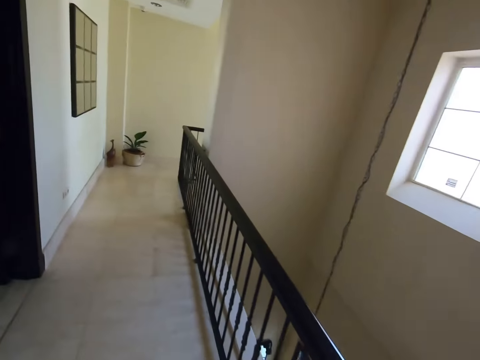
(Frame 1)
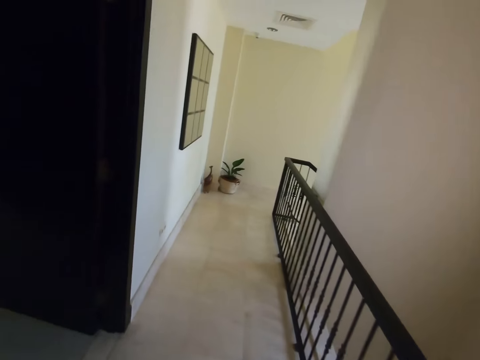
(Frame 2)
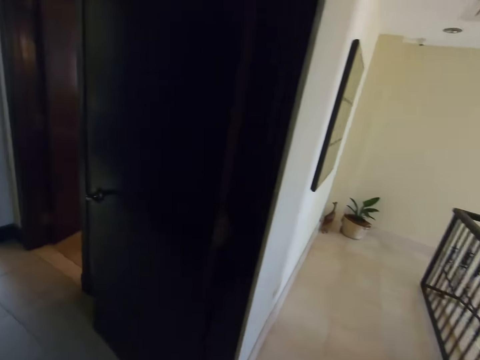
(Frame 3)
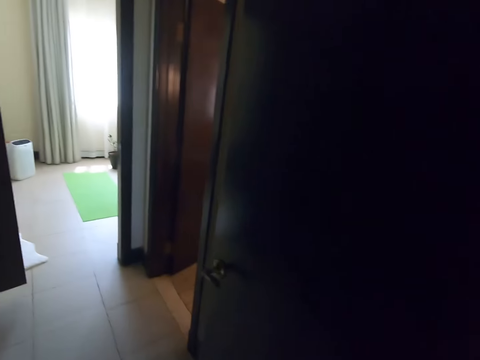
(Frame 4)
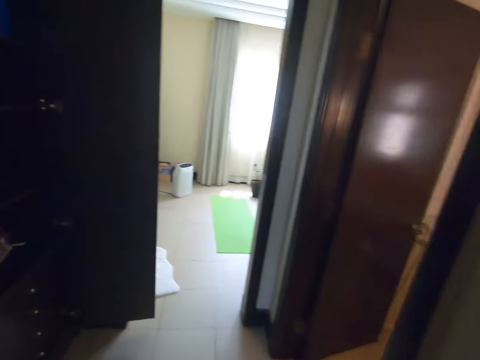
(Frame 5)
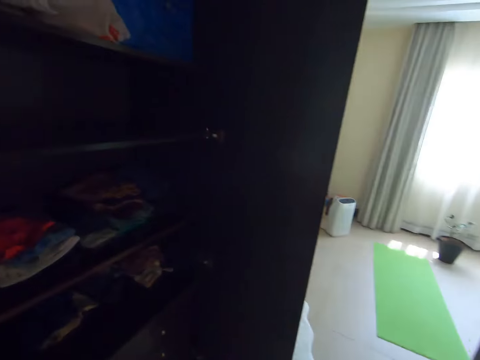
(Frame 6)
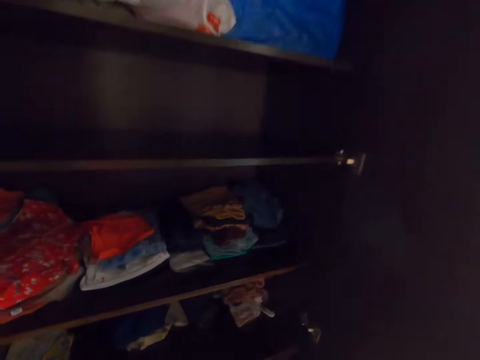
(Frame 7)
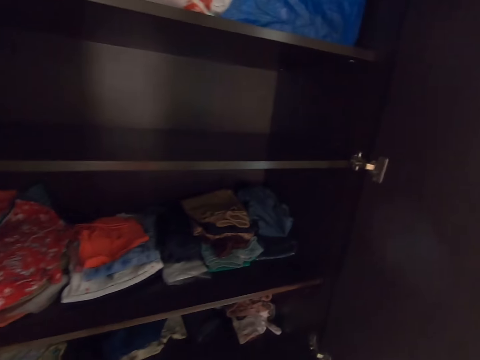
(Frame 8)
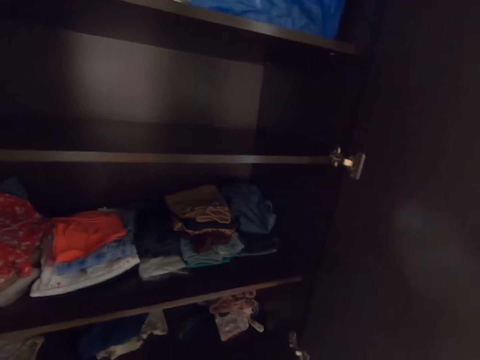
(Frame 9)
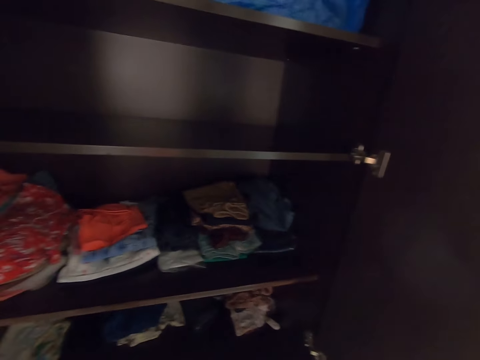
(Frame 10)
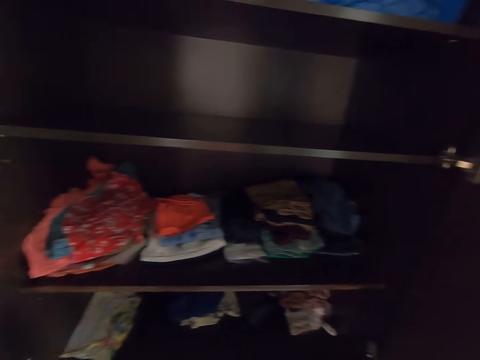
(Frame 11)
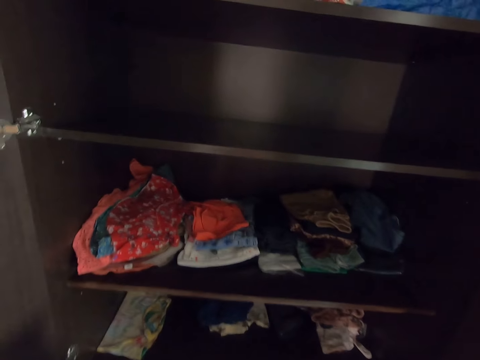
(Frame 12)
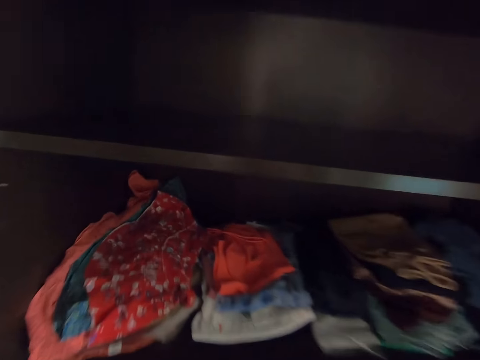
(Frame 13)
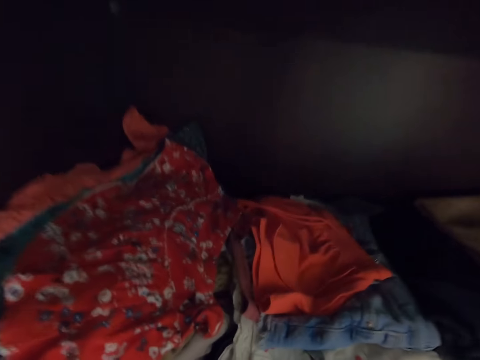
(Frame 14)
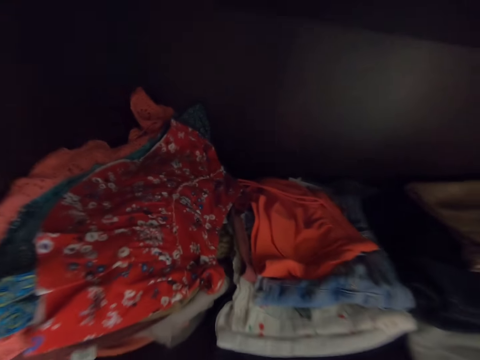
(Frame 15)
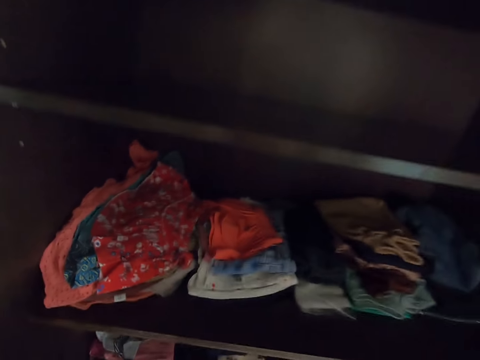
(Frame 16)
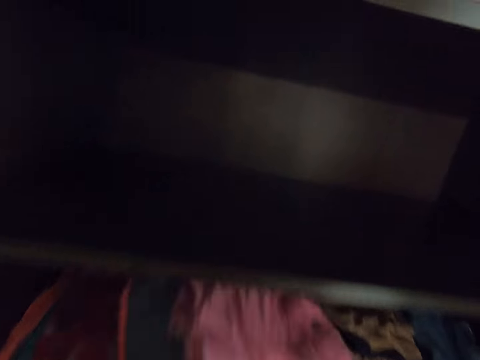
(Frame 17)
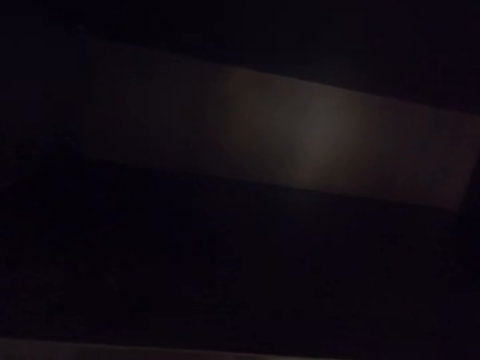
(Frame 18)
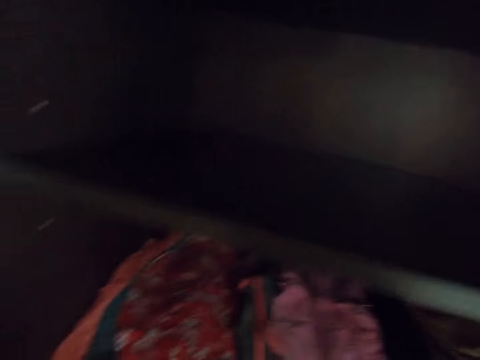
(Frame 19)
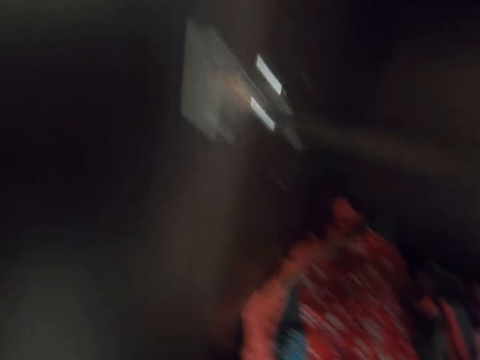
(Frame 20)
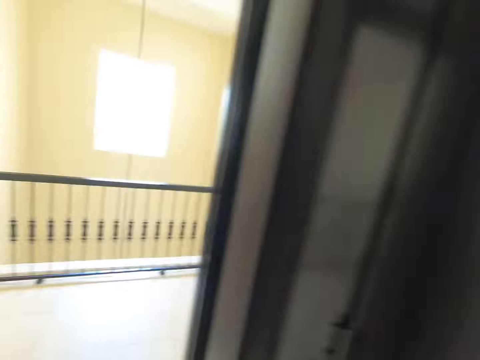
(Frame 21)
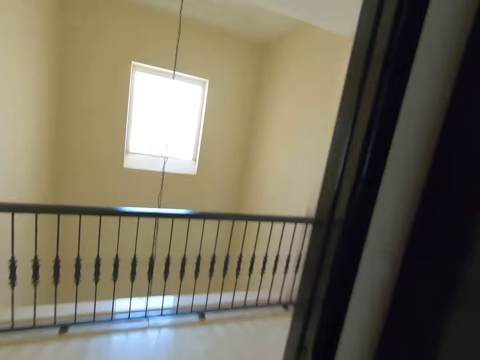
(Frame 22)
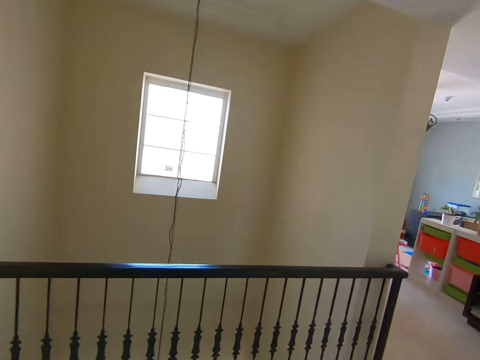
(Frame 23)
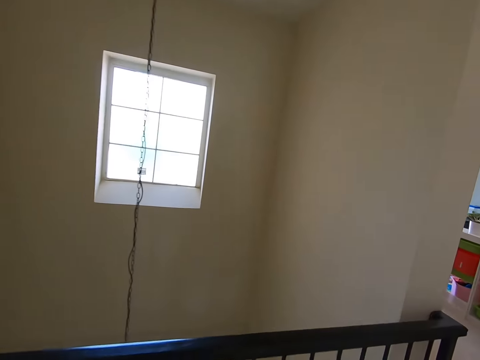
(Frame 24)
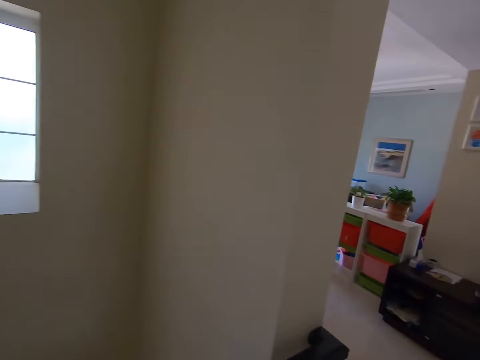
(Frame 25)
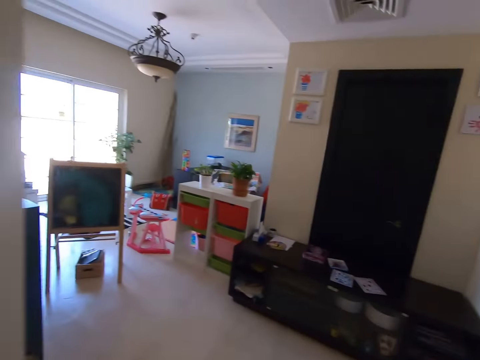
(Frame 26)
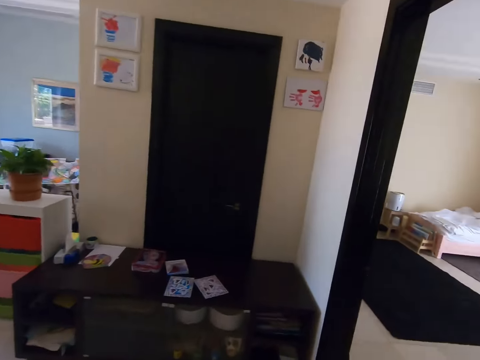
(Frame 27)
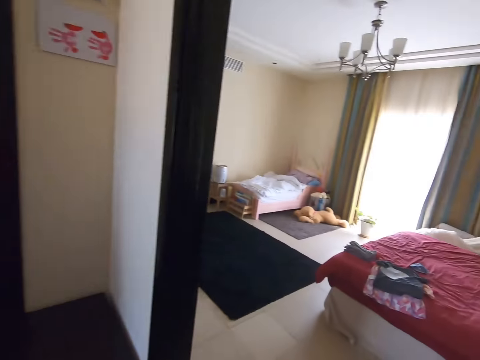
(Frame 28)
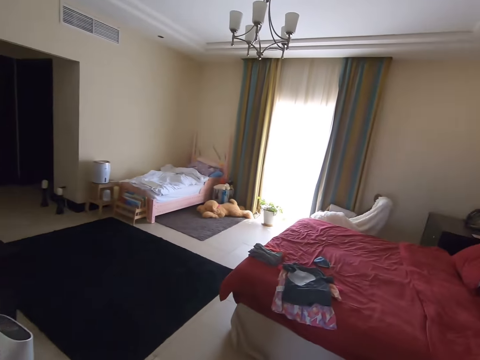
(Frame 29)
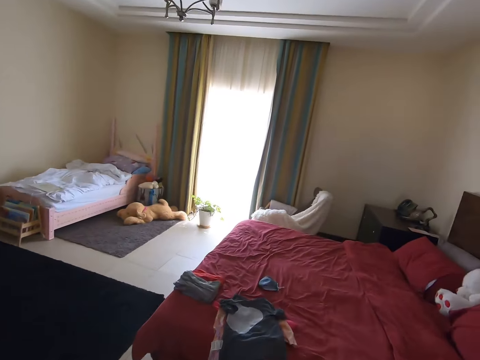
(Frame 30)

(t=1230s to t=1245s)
The camera wearer puts clothes inside the wardrobe. They turn to the side and walk around the room.

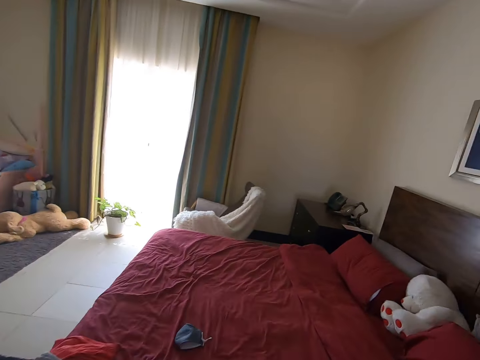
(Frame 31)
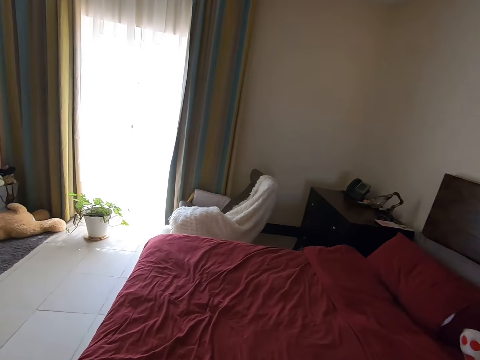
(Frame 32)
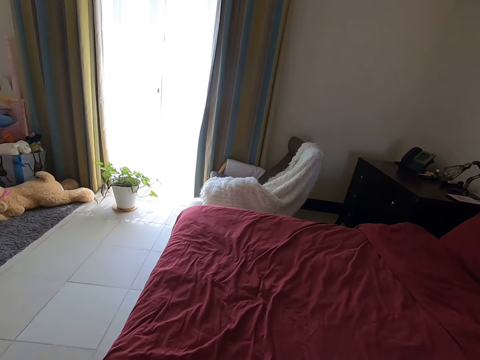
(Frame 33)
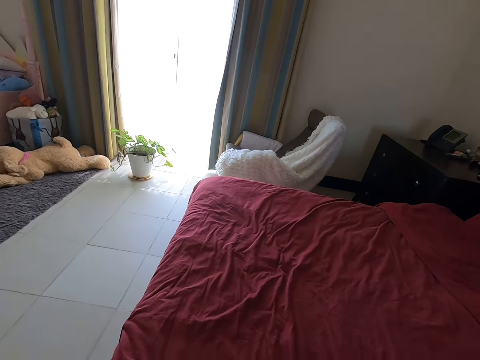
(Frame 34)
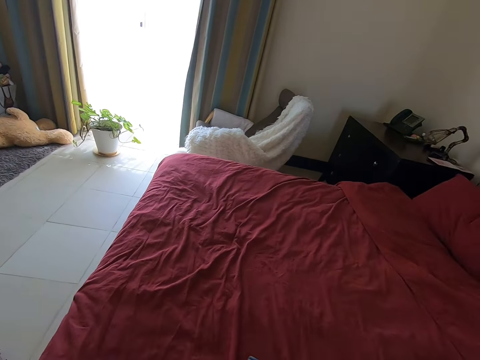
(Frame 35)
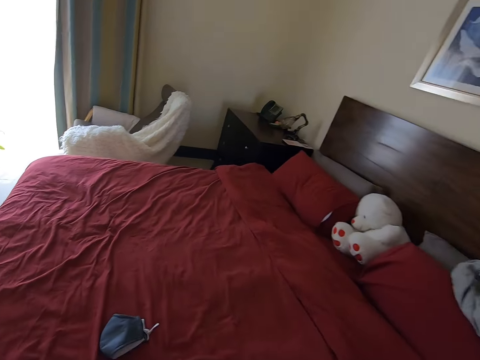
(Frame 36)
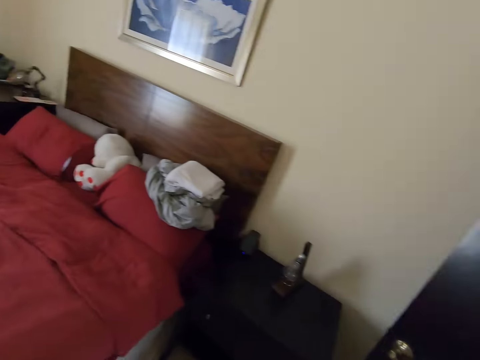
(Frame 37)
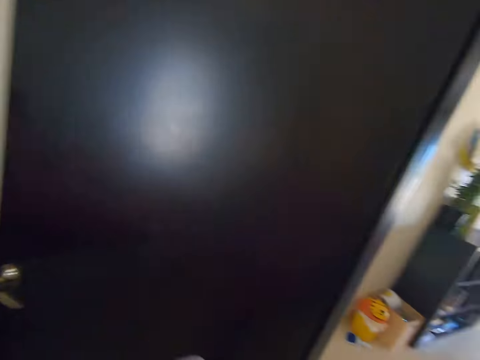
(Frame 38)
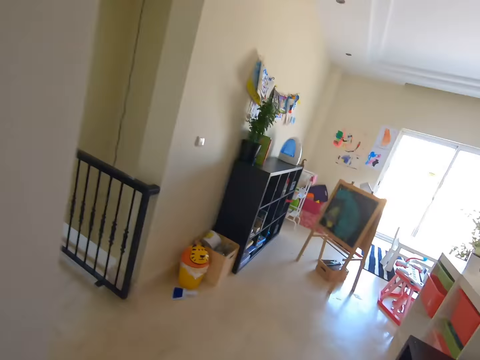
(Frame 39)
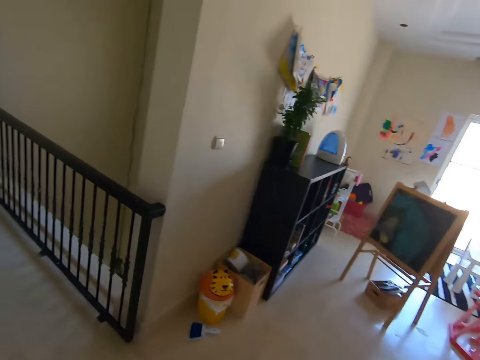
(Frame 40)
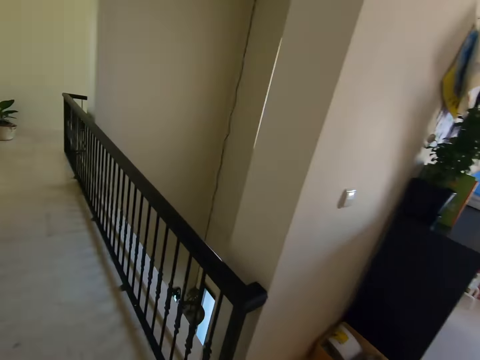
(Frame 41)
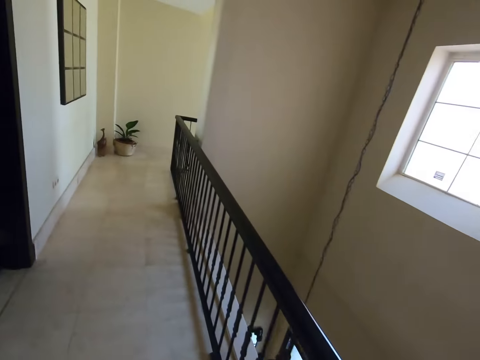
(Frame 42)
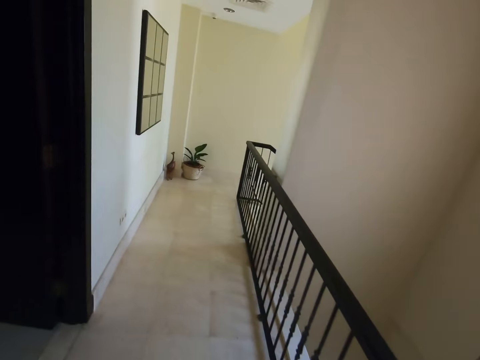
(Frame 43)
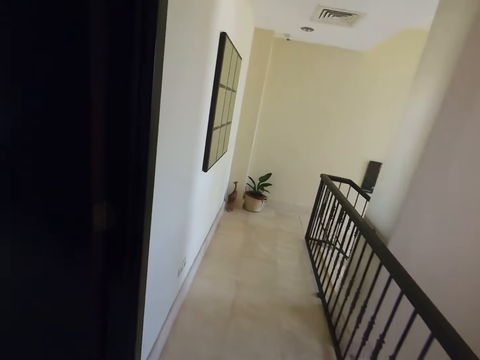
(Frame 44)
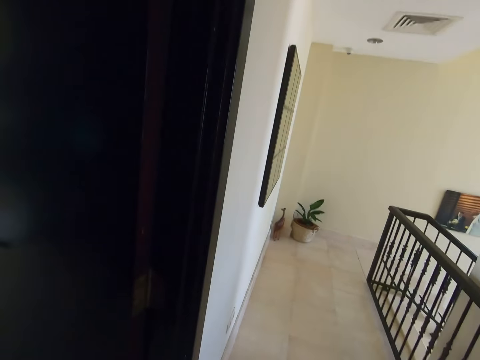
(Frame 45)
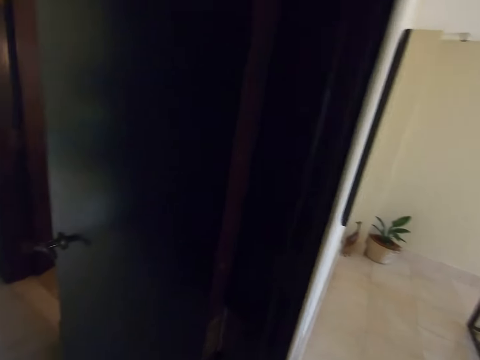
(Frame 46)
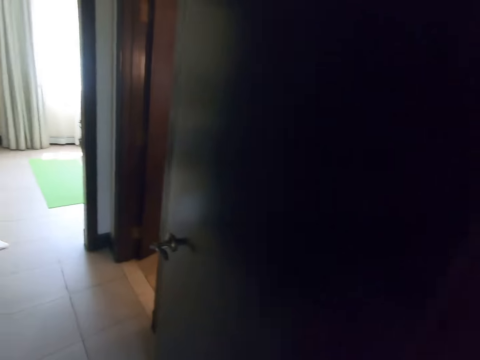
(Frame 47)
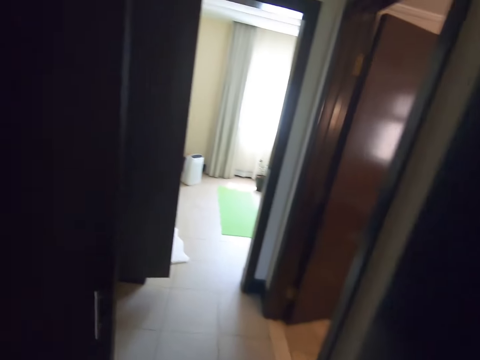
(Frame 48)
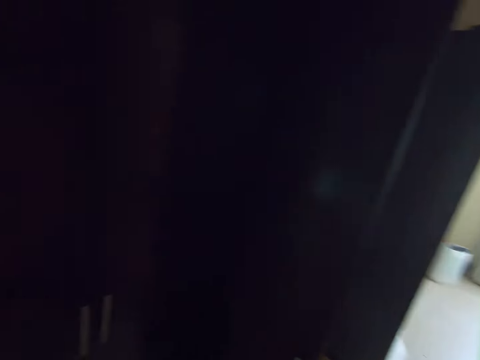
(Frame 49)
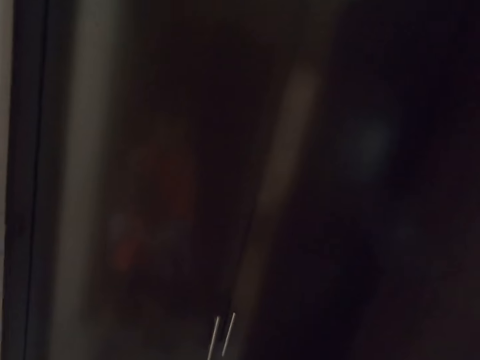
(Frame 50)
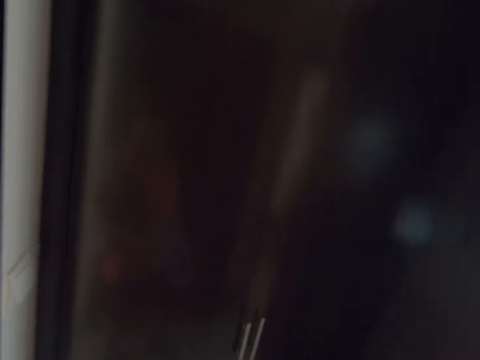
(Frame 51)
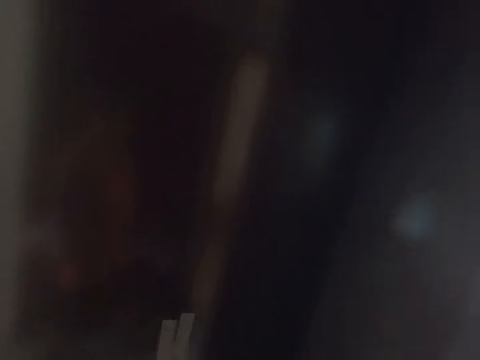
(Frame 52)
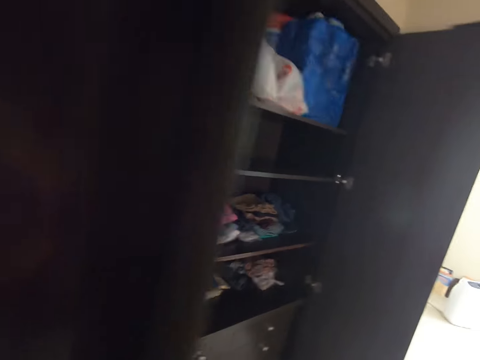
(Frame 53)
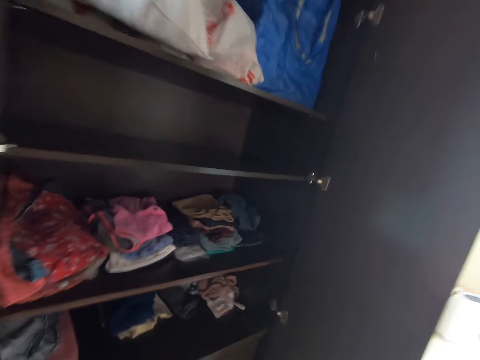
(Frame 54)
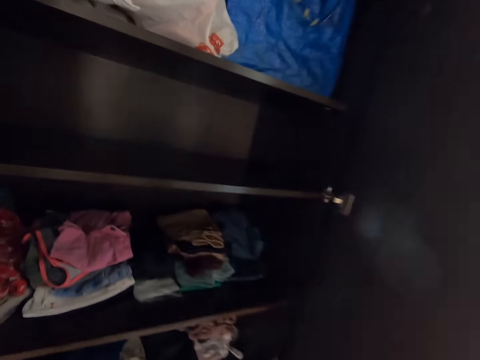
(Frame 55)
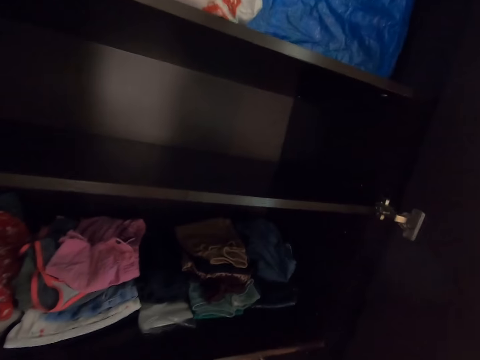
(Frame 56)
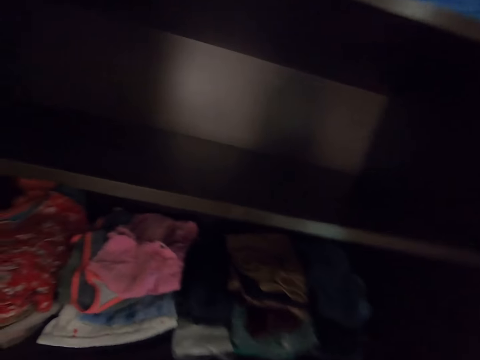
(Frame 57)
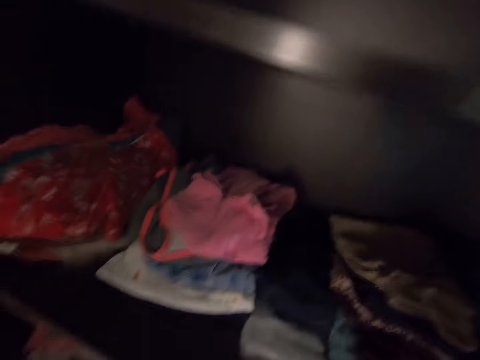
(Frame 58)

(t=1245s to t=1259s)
The camera wearer picks up clothes on the bed. They turn around. They walk around.
